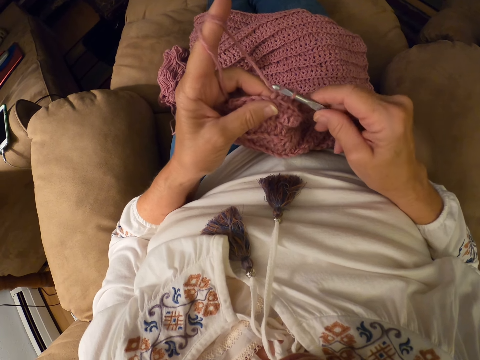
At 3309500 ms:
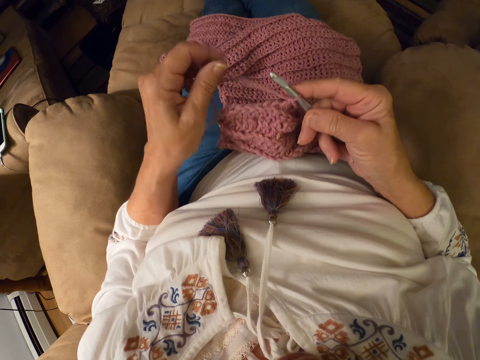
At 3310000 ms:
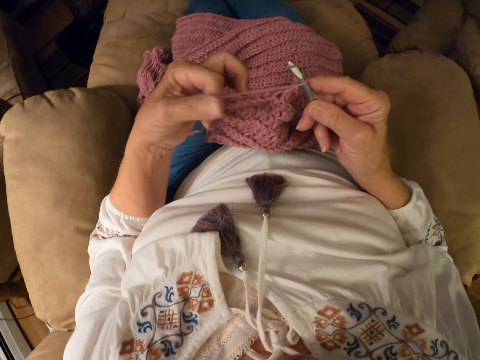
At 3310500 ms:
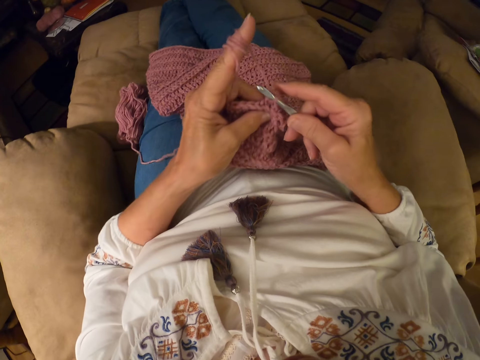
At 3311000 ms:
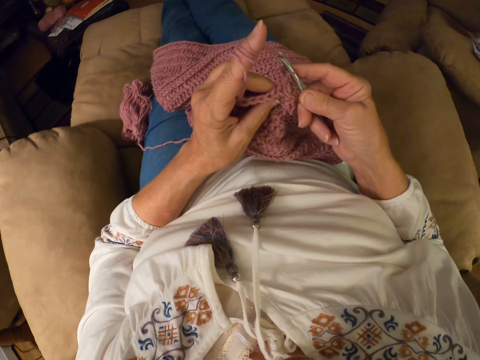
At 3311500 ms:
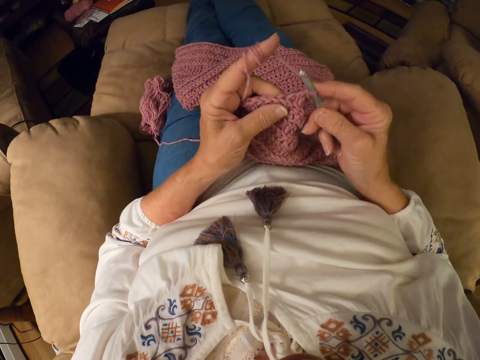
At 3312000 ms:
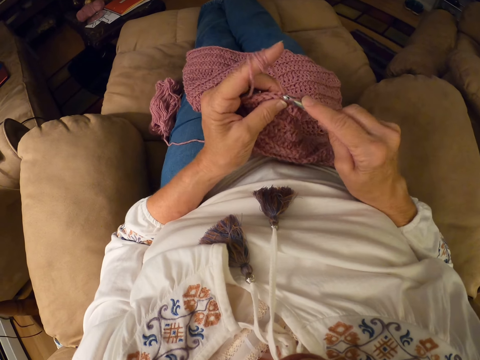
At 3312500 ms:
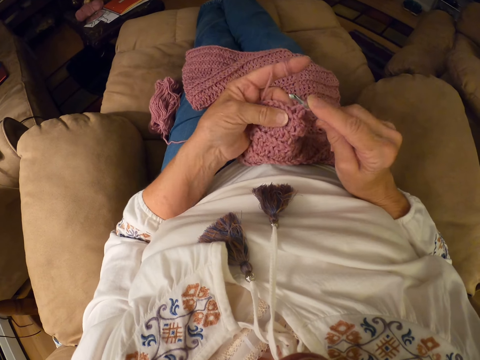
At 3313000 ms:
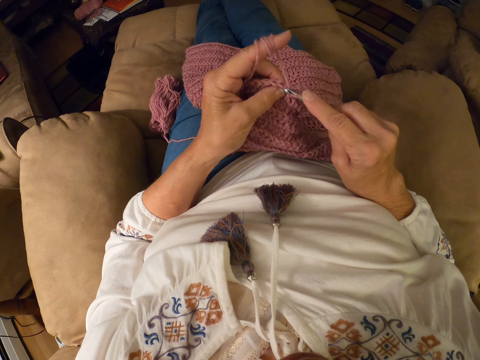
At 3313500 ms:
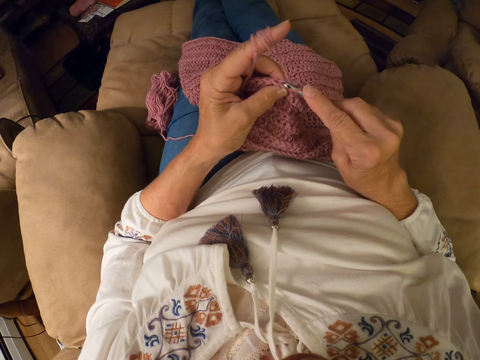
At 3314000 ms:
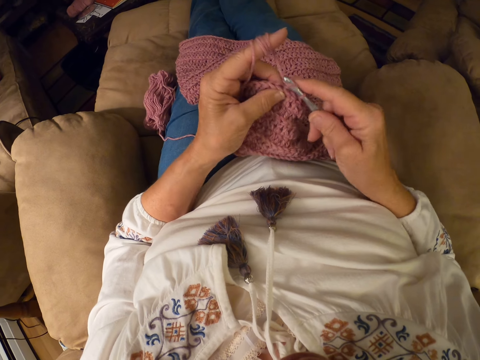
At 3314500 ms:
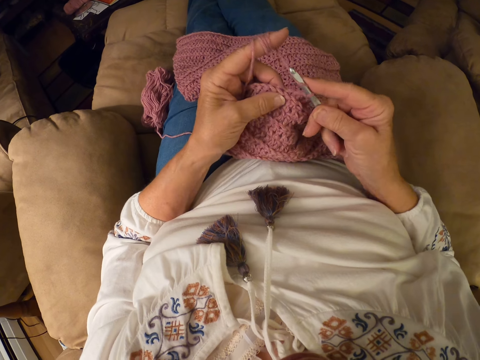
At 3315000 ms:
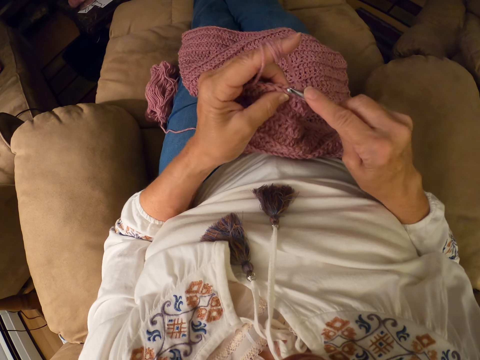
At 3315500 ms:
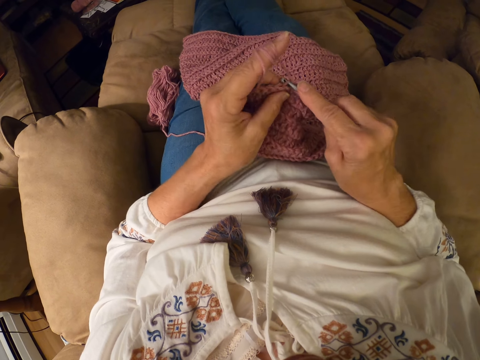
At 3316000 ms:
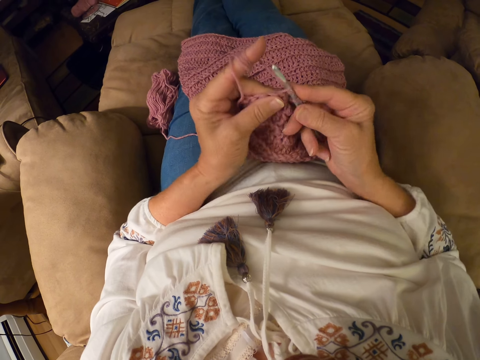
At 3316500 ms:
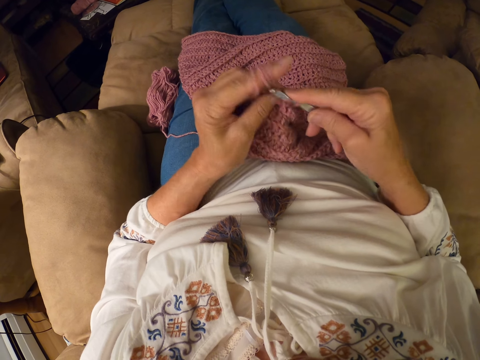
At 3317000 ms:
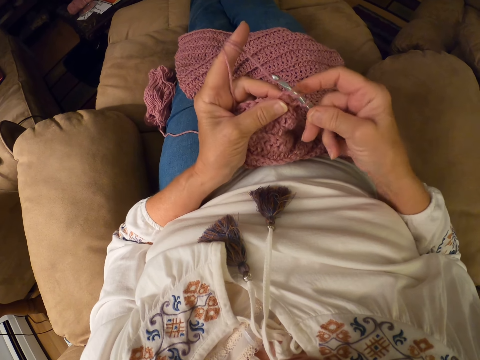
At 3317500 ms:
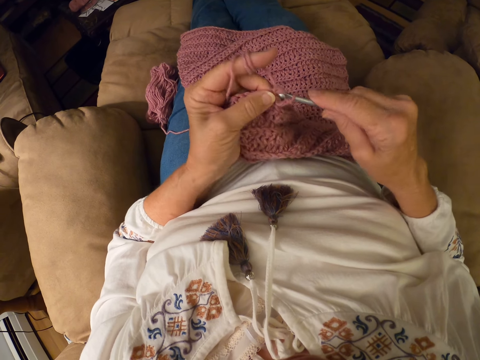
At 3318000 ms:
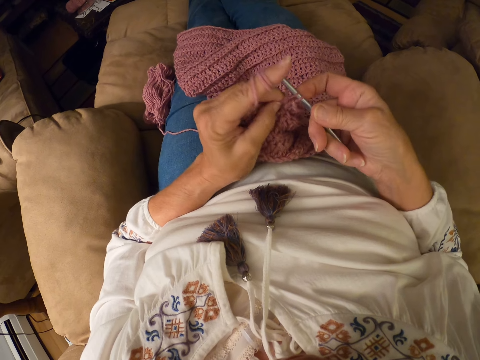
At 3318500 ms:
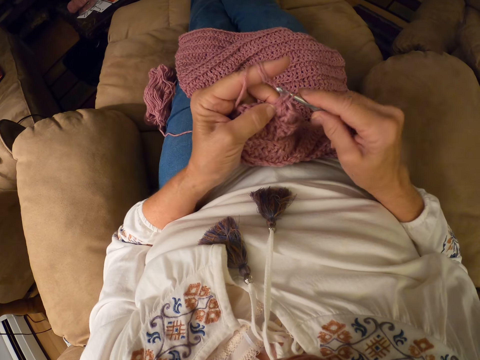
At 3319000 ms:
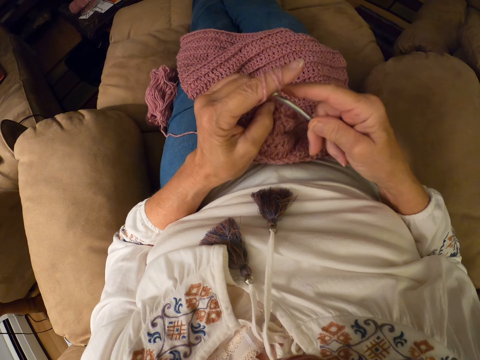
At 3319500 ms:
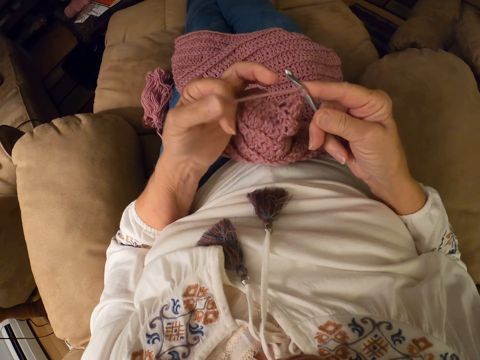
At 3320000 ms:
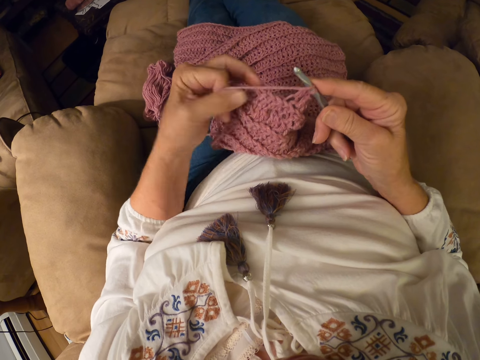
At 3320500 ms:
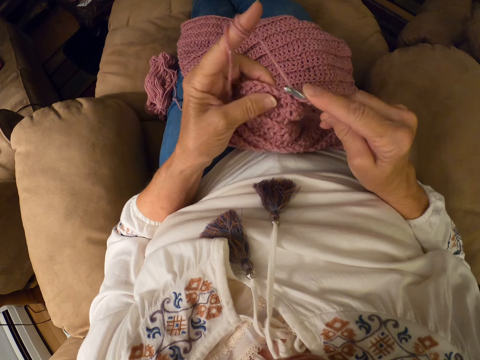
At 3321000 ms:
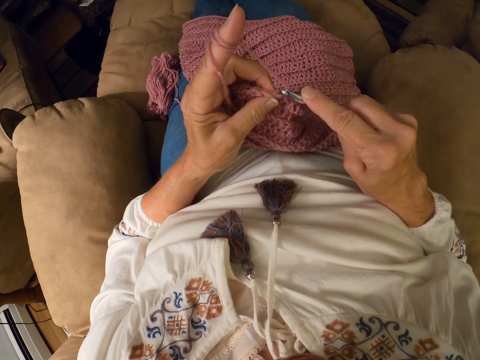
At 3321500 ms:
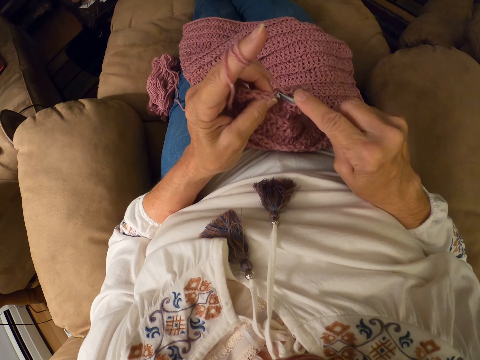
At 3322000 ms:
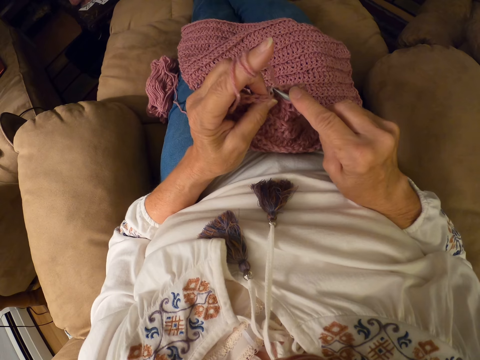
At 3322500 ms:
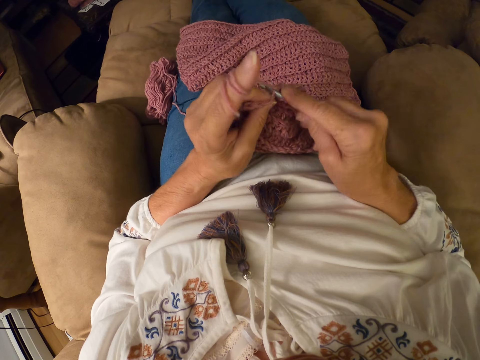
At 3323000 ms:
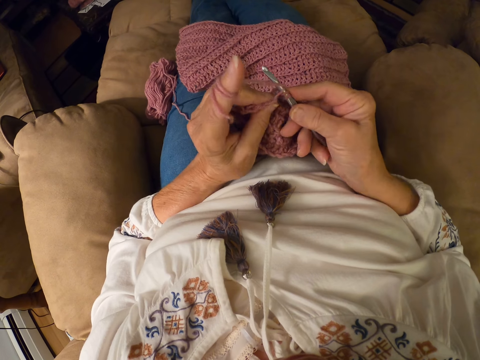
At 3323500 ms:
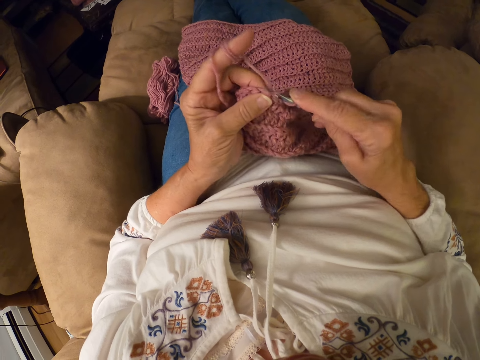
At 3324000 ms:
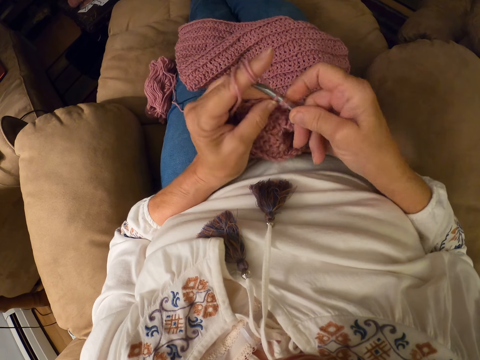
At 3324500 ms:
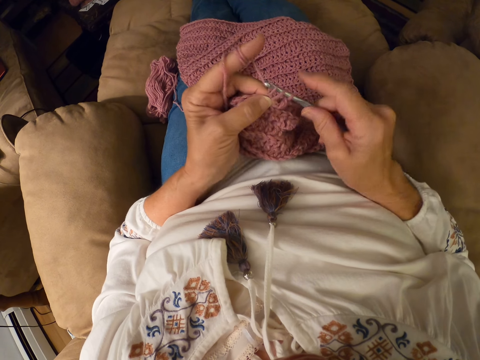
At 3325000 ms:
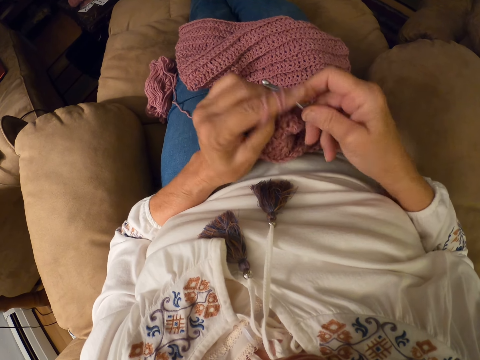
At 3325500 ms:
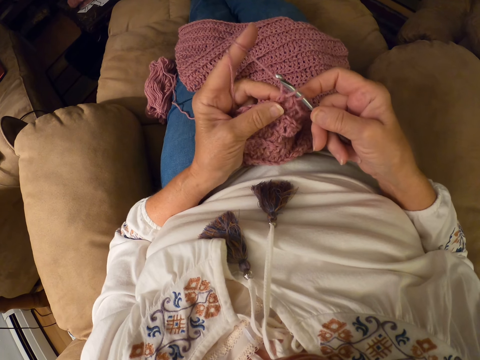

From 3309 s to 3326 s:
The camera wearer winds the yarn on her left index finger. She crochets the yarn with the crochet hook. She winds the yarn on her left index finger. She crochets the yarn with the crochet hook.

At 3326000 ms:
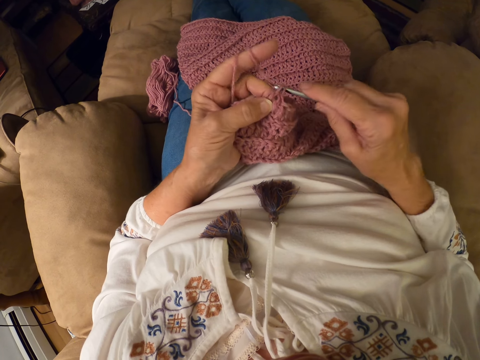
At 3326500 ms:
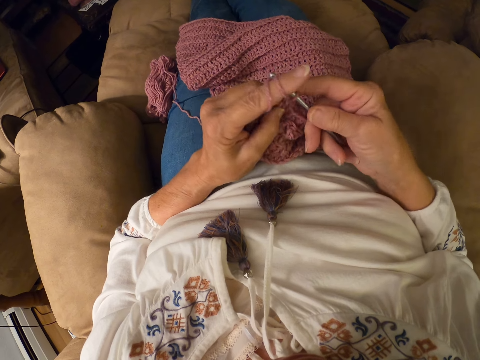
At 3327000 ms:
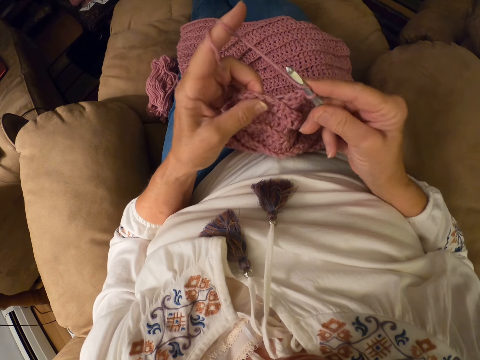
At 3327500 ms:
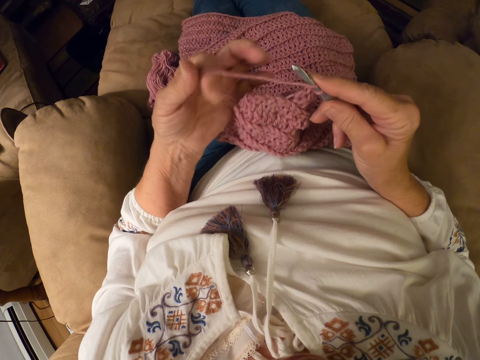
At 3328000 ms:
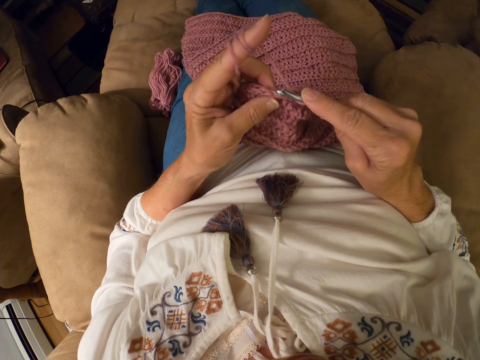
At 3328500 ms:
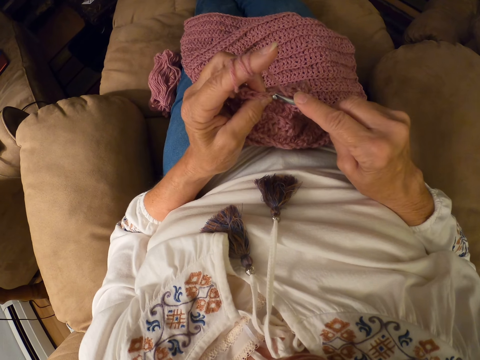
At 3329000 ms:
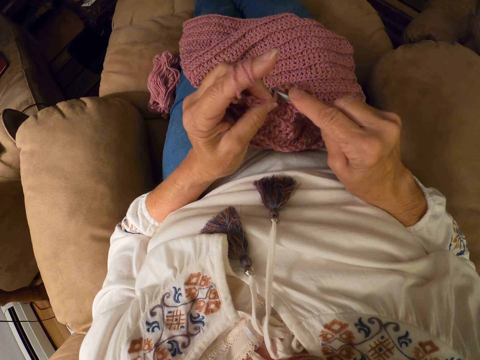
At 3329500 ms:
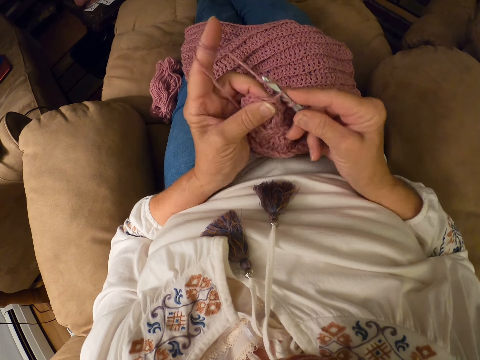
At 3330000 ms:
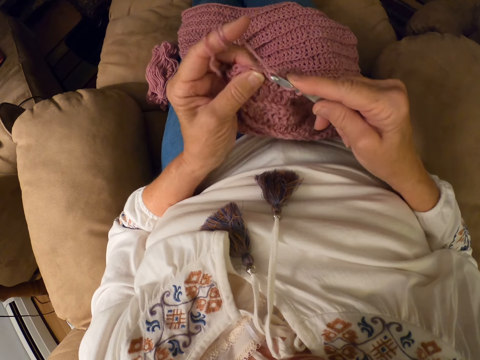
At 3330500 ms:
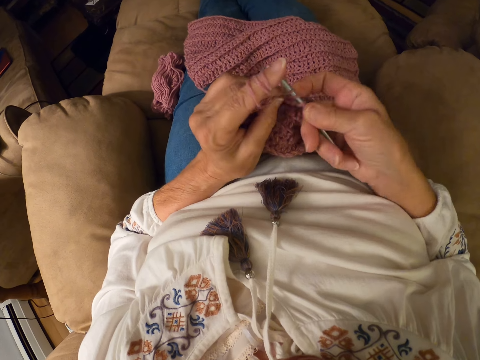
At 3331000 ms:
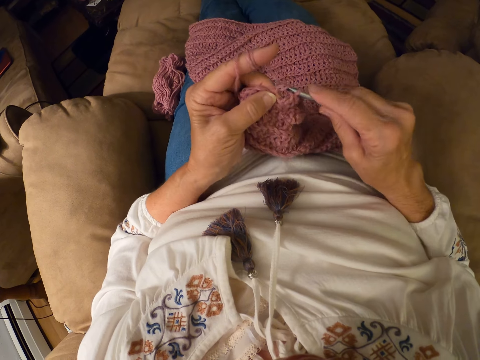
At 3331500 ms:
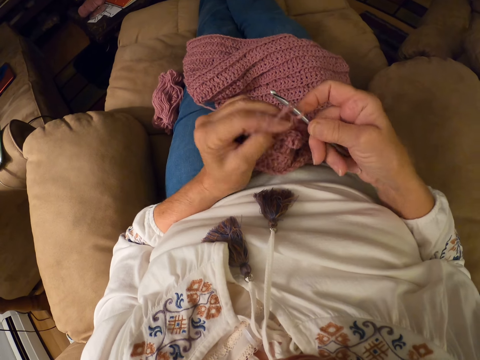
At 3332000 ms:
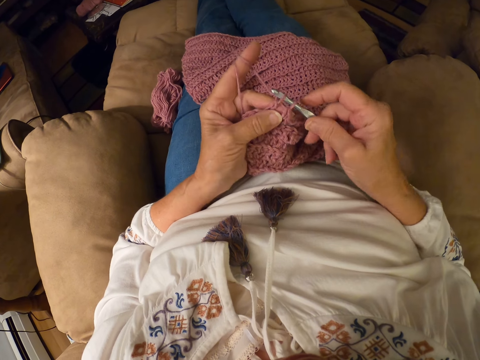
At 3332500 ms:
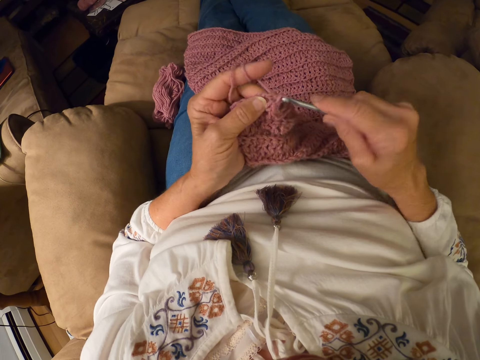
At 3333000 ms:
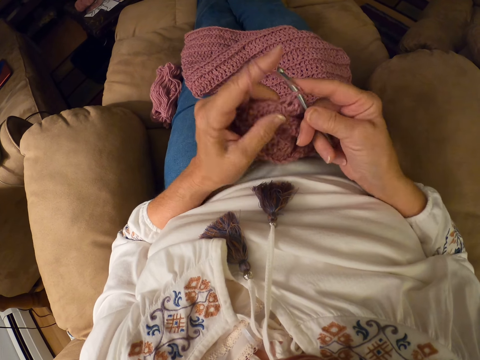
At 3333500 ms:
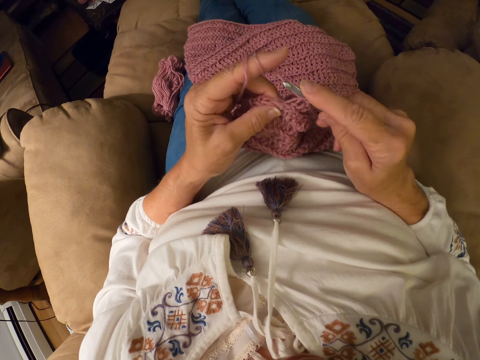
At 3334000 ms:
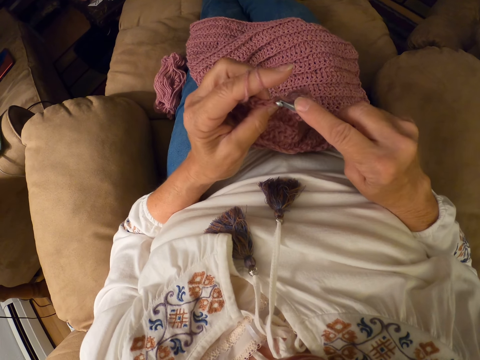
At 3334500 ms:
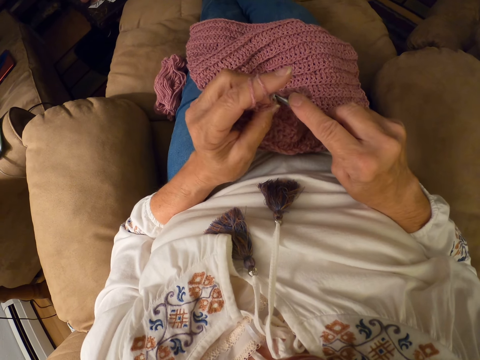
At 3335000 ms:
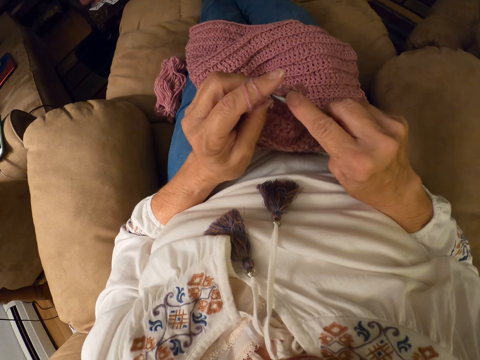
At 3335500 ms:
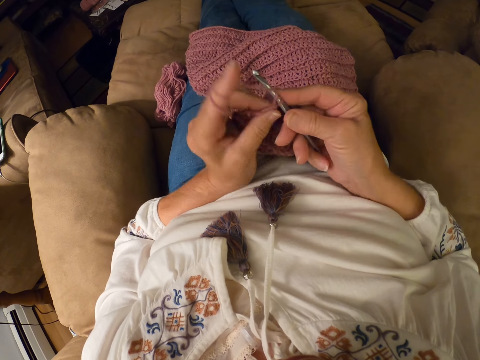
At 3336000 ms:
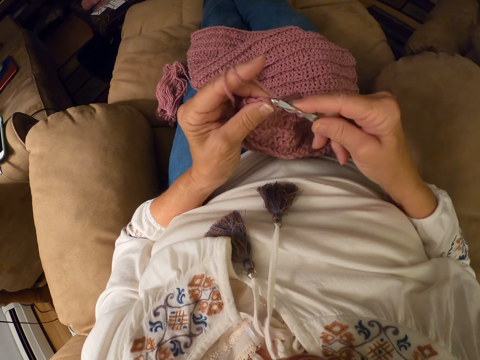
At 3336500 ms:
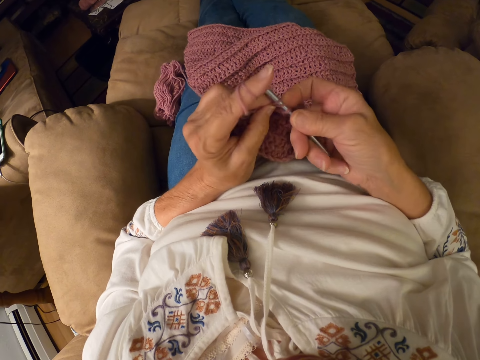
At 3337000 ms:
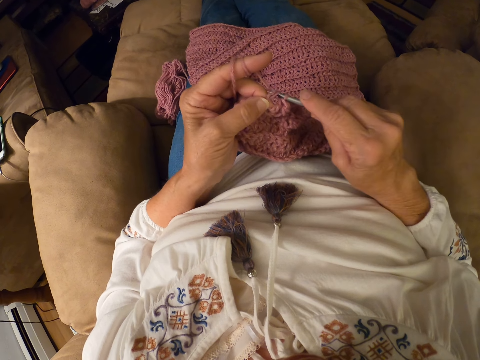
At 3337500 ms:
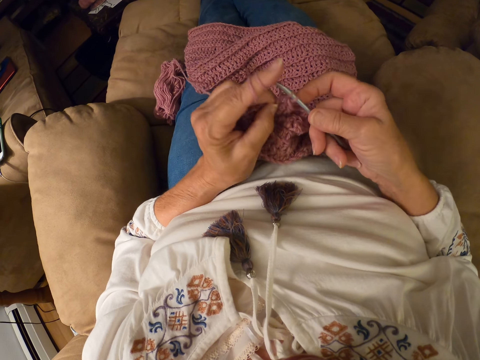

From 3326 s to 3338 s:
The camera wearer winds the yarn on her left index finger. She crochets the yarn with the crochet hook.
